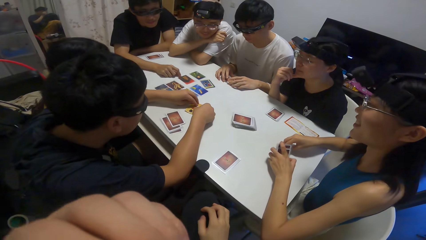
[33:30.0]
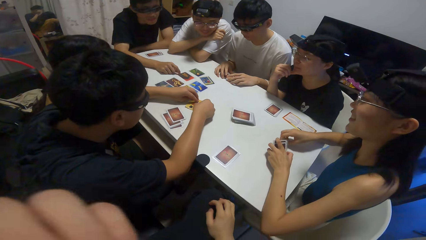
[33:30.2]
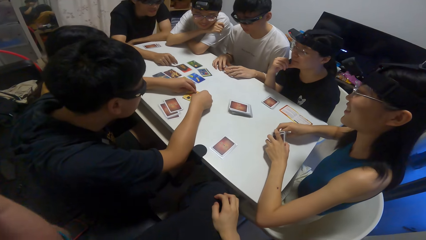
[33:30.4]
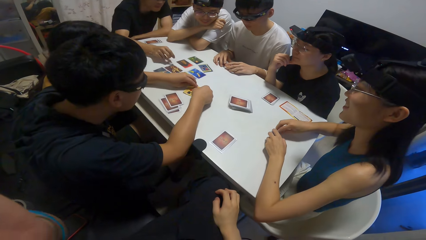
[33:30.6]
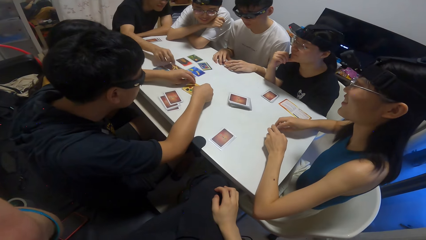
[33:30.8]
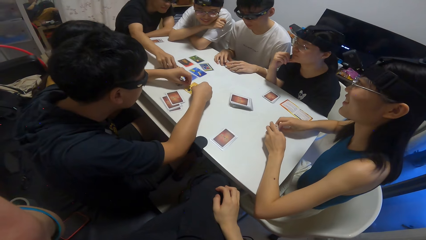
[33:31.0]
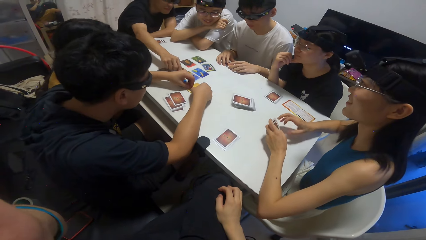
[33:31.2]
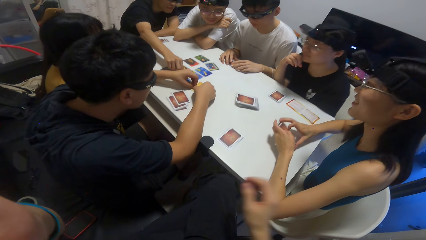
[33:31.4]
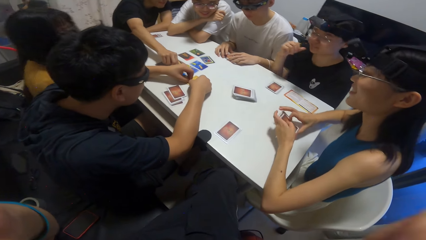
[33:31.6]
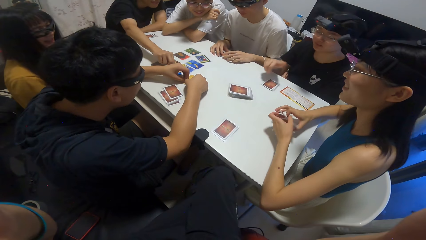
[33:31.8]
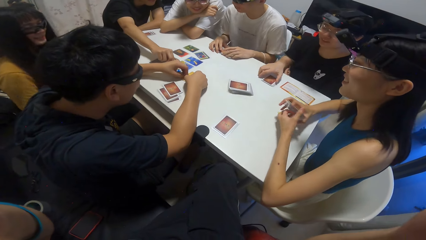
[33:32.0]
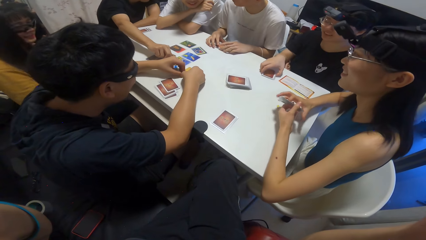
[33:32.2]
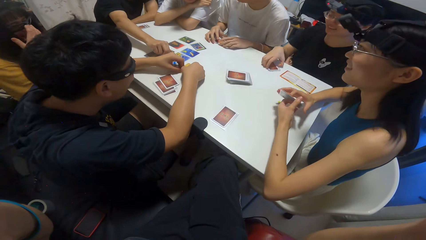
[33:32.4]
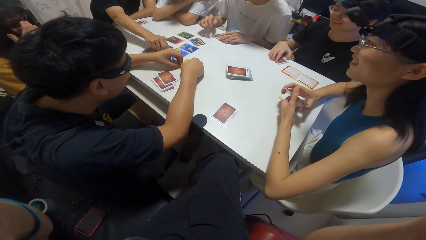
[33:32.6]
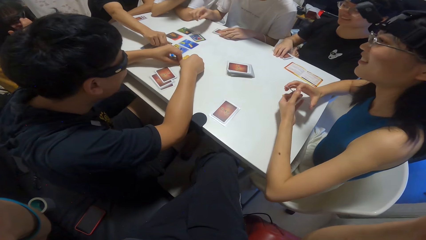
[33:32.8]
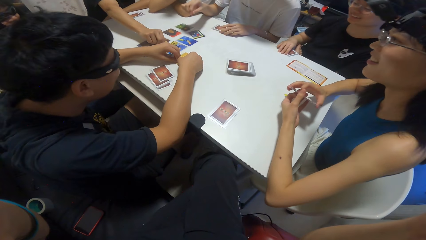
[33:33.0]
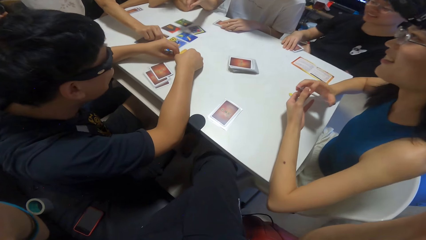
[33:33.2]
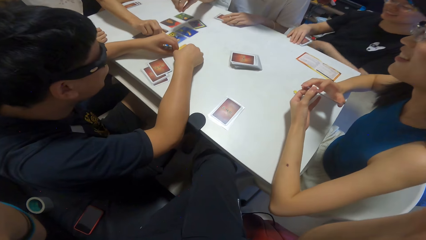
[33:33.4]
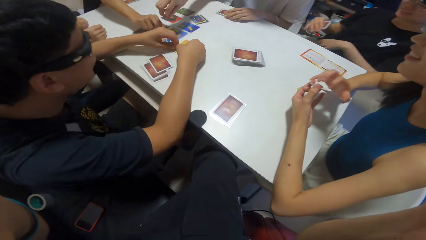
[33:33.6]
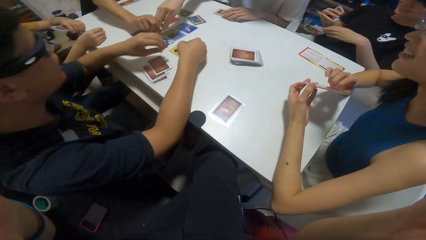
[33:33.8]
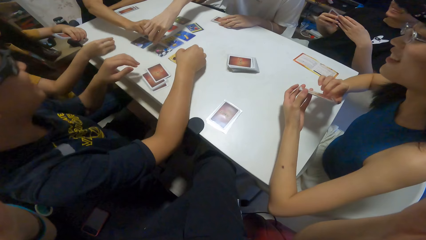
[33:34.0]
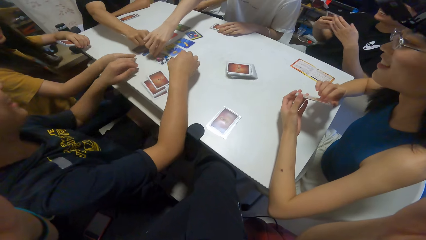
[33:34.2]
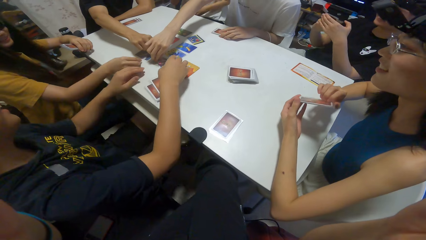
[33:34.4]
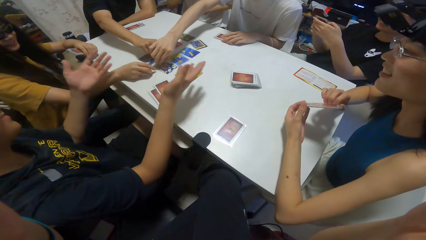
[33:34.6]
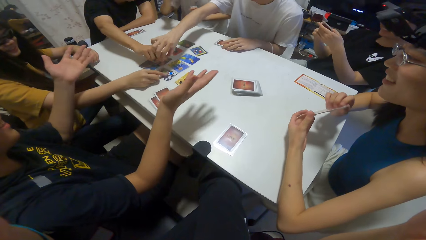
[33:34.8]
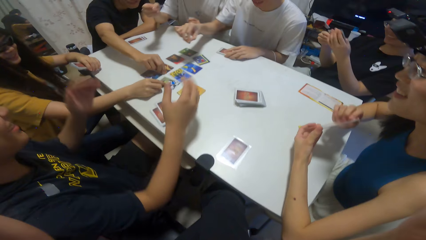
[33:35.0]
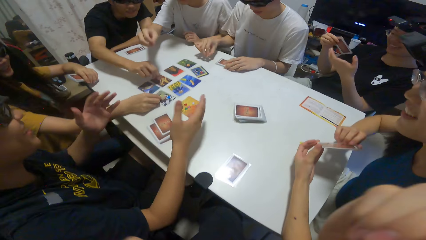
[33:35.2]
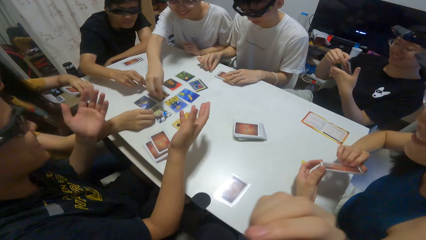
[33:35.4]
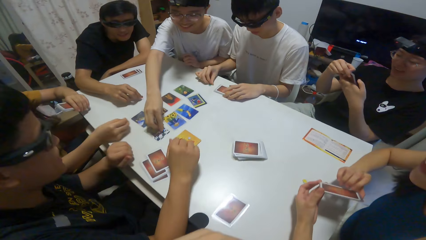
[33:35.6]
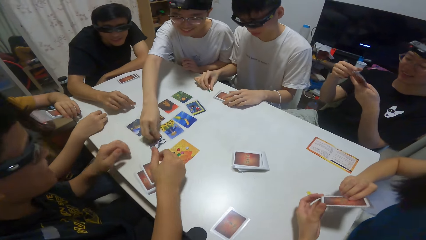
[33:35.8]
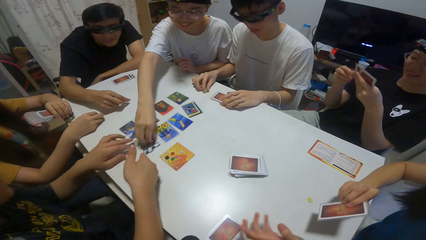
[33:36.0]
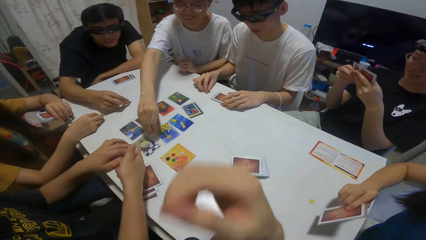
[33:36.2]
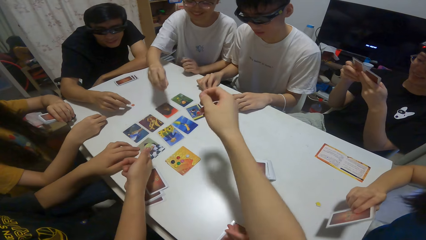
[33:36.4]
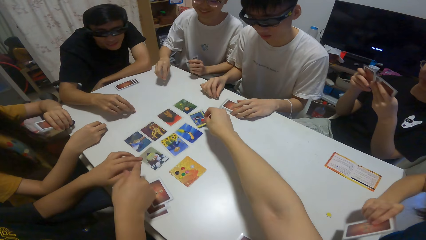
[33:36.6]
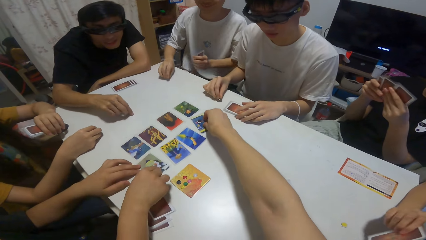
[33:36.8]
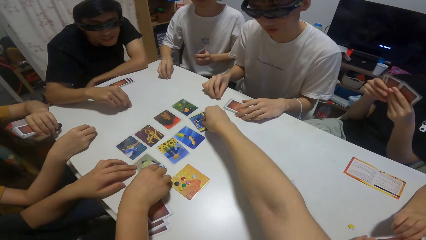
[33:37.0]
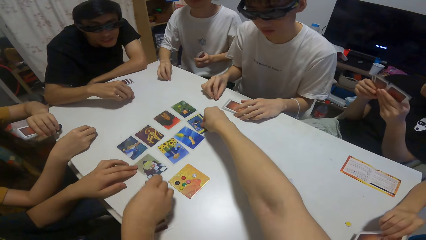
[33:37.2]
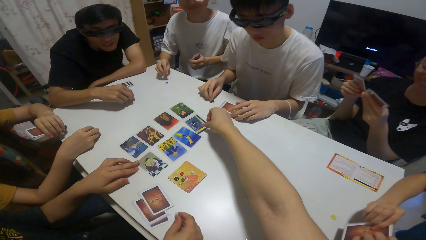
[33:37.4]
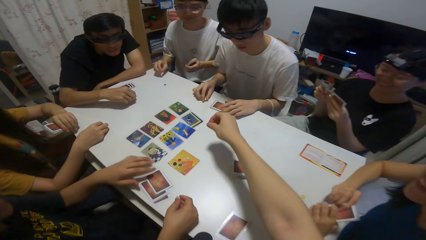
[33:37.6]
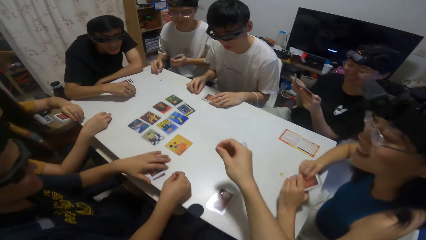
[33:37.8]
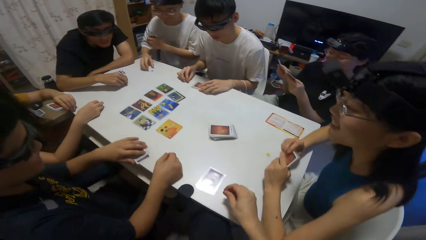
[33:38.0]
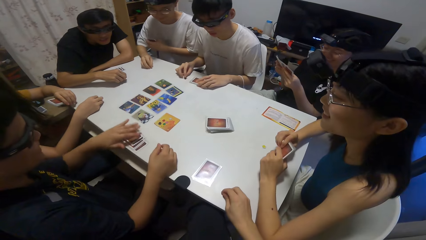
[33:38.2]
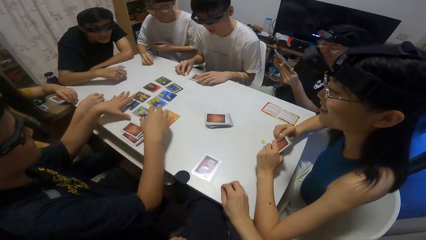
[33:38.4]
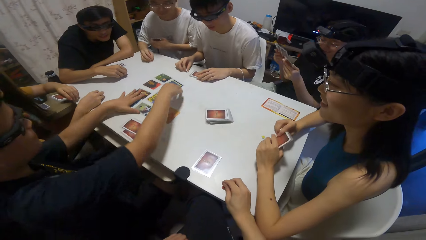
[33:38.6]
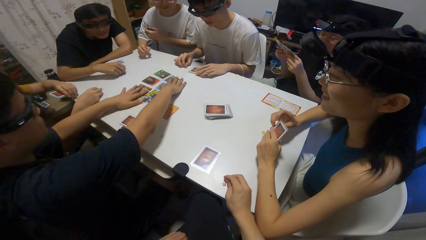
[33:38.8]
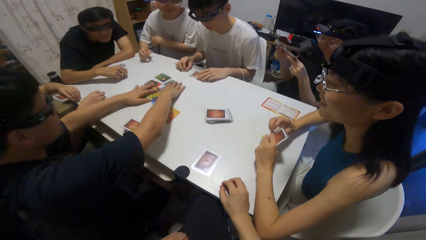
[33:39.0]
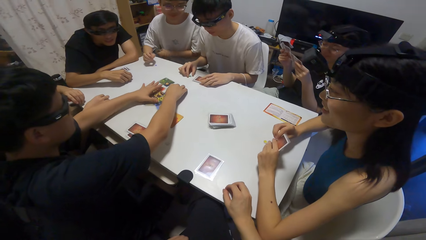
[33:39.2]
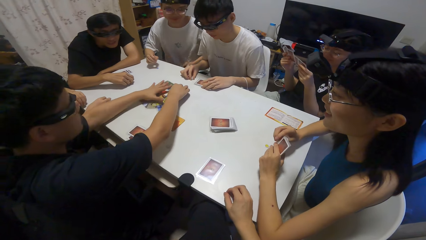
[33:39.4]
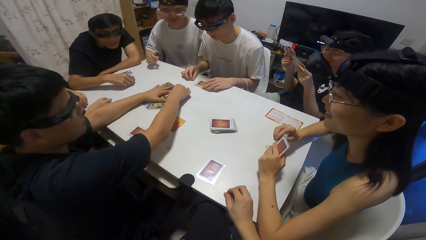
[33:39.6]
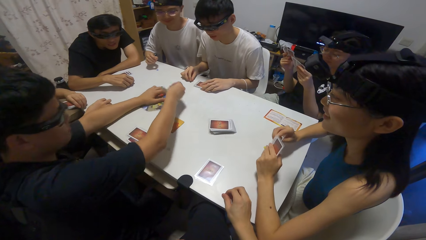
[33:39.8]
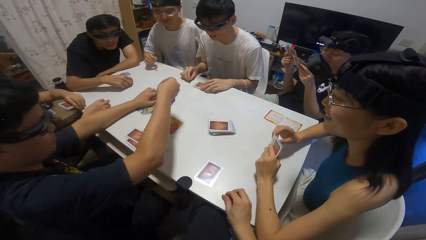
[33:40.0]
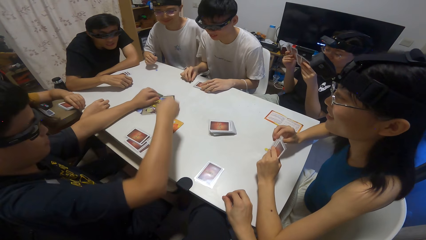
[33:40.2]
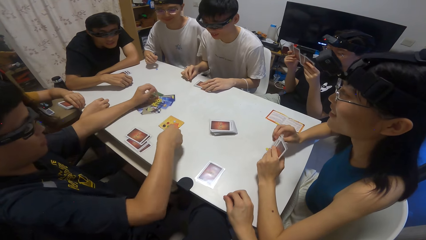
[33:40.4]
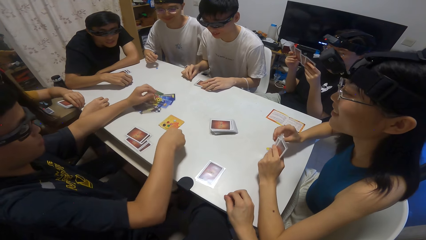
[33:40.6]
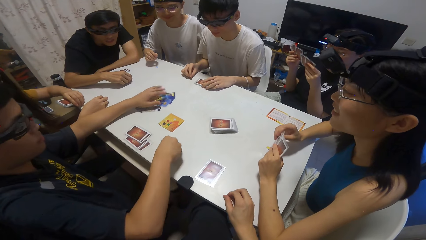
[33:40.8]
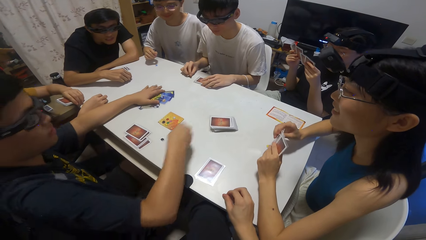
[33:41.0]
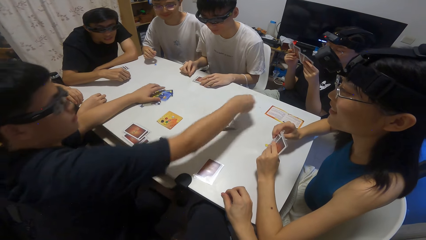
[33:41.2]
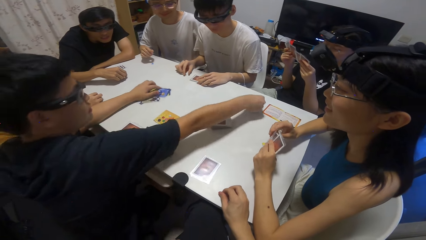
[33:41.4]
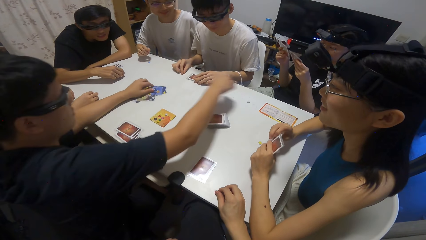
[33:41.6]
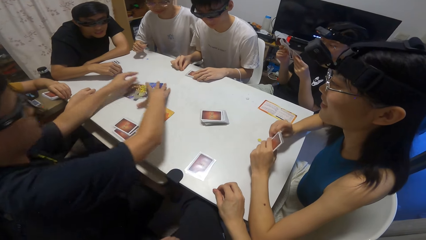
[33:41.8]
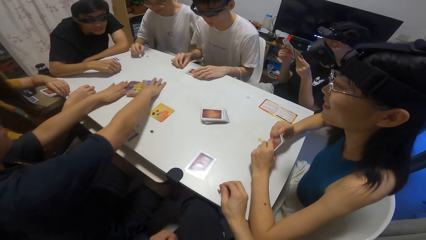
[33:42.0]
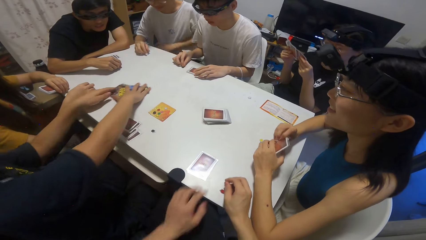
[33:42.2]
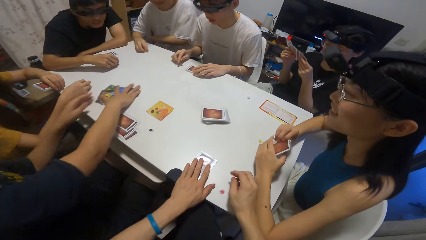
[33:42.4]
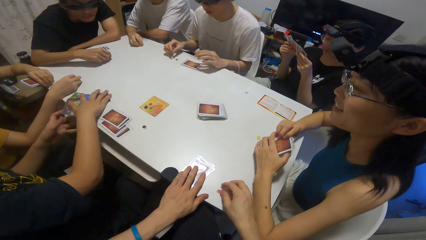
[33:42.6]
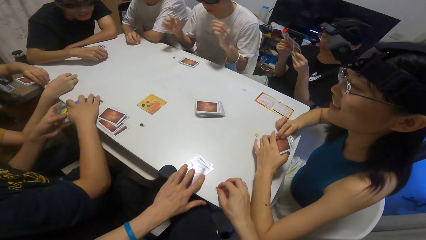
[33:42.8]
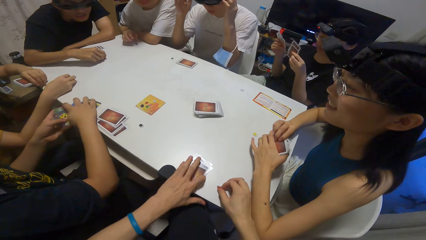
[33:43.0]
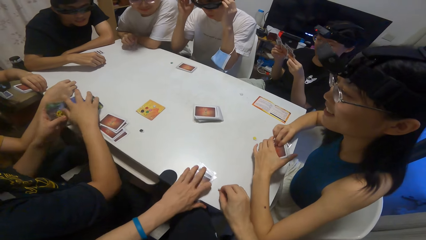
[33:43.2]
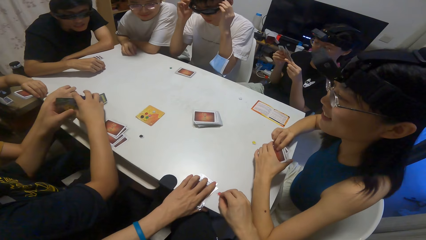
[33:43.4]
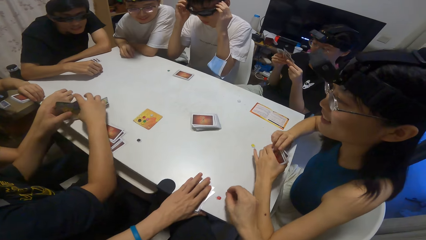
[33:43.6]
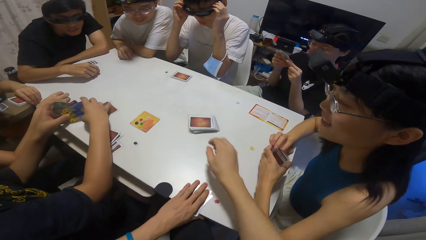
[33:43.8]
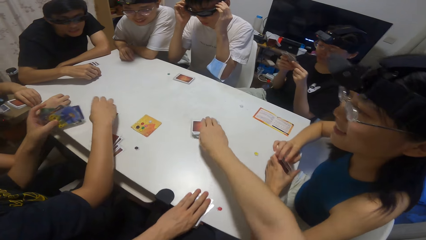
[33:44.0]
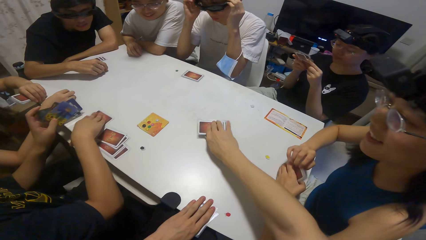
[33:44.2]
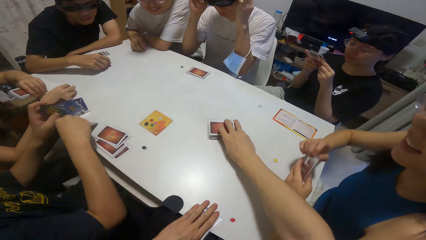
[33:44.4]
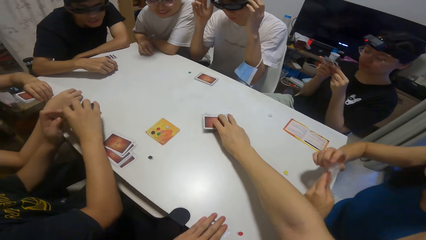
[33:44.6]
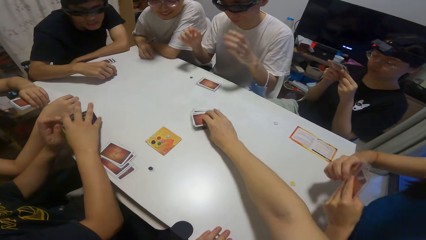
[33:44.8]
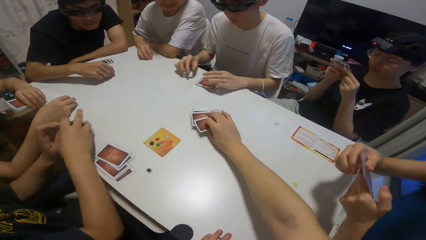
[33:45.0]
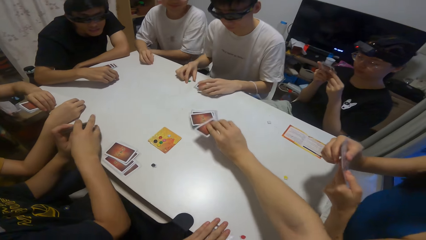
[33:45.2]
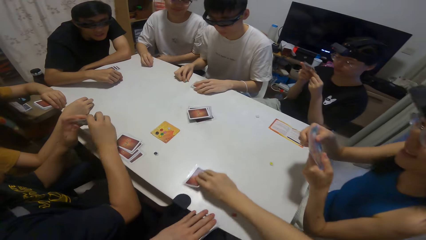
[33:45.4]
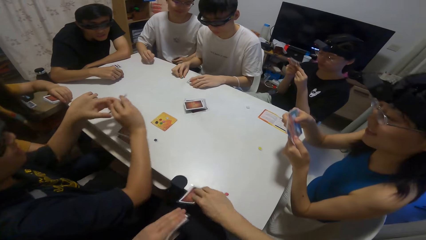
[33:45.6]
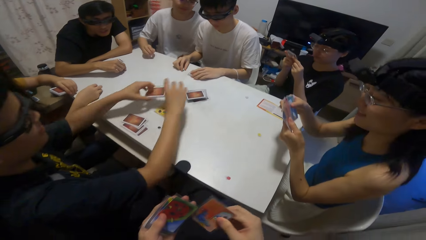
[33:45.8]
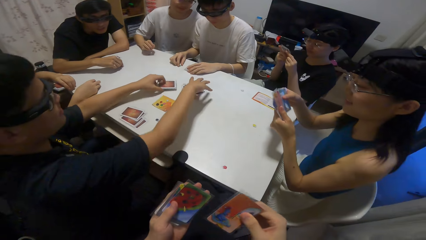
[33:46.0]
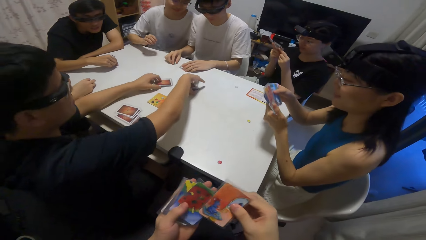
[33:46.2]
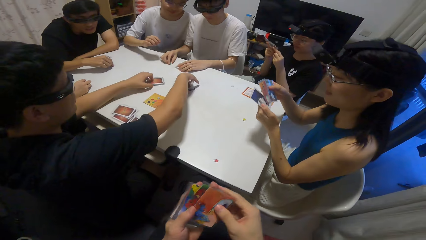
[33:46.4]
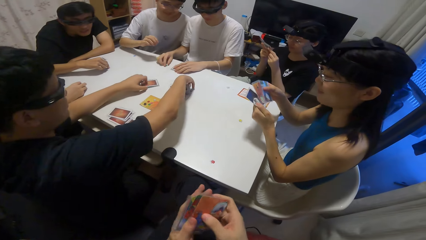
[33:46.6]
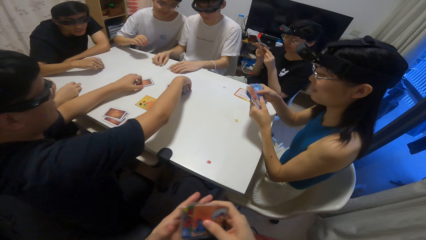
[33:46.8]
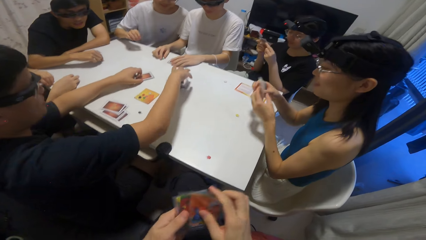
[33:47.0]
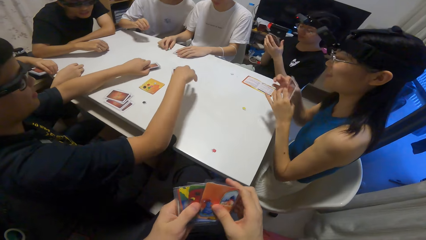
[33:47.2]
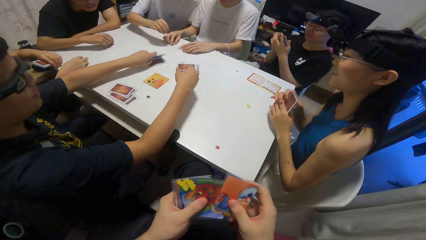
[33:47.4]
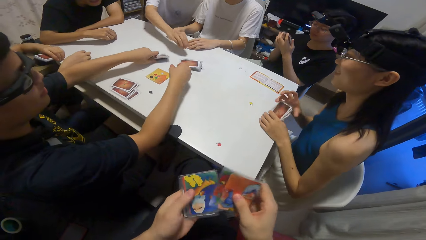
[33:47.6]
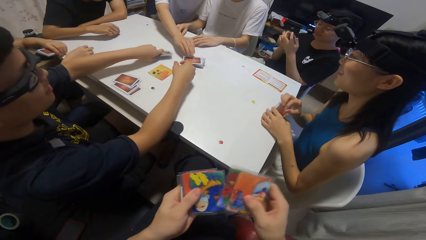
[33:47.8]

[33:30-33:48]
The camera wearer holds the playing cards. A woman picks up her share of cards on the table. A man touches the playing cards. Another man touches the playing cards. A man picks up his stone from the cards. Another man picks up his stone from the cards. Another woman picks up her stone from the cards. Another man picks up his stone from the cards. The camera wearer picks up his stone from the cards. Another man picks up his stone from the cards, moves his share of cards, and packs the cards on the table. A man picks up the playing cards. The man who packed the cards passes a stone to the first woman. The camera wearer packs his share of cards on the table. A man picks up the playing cards. The camera wearer picks a card from a reserve on the table. The man who packed the cards arranges the packed cards and drops some cards on the table. A man picks up the playing cards. The camera wearer checks his cards.
